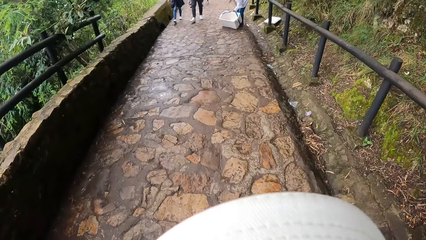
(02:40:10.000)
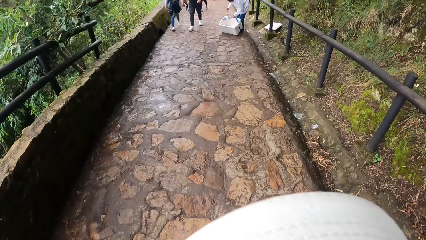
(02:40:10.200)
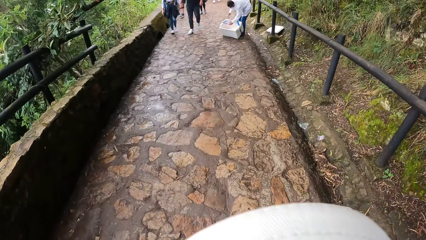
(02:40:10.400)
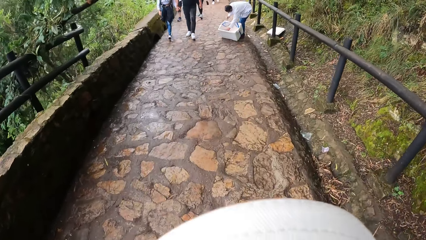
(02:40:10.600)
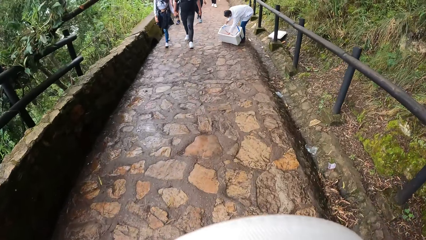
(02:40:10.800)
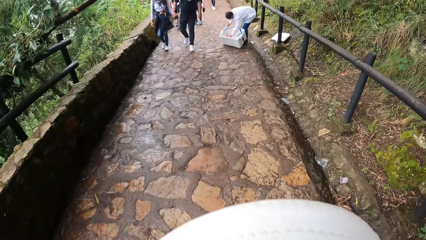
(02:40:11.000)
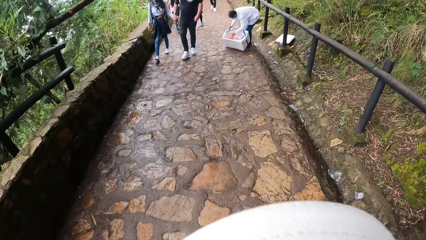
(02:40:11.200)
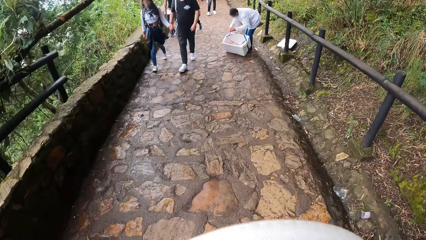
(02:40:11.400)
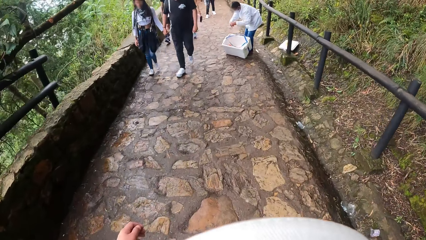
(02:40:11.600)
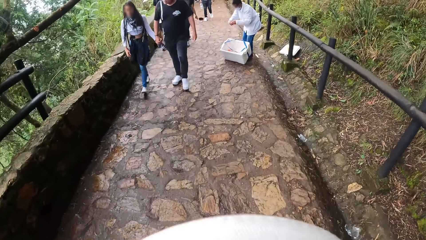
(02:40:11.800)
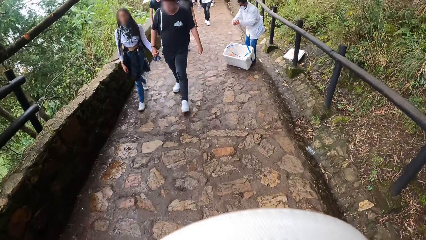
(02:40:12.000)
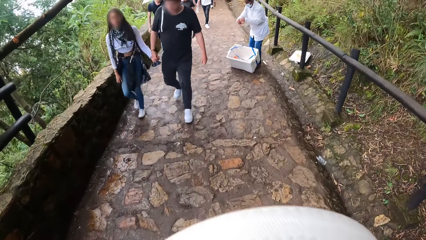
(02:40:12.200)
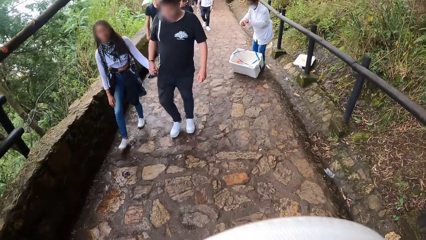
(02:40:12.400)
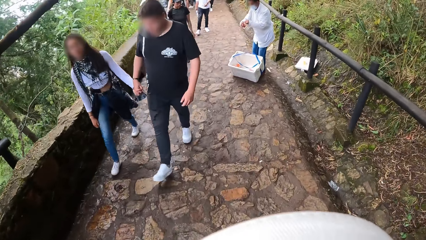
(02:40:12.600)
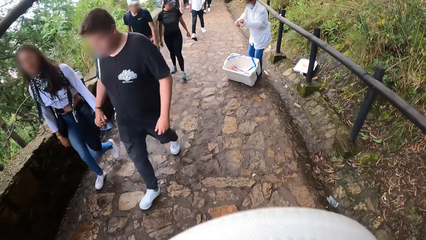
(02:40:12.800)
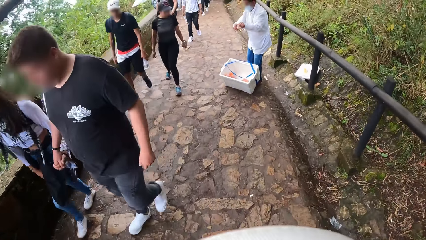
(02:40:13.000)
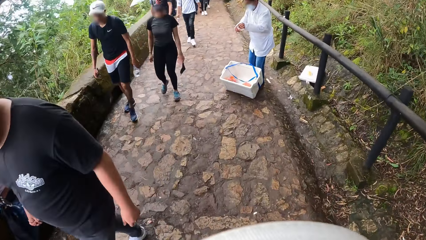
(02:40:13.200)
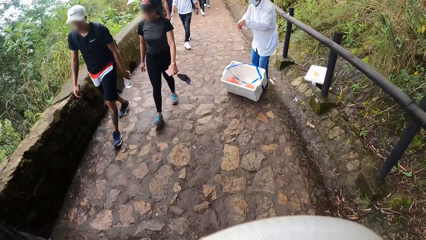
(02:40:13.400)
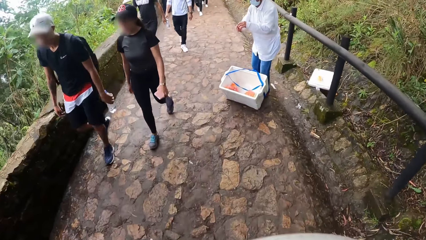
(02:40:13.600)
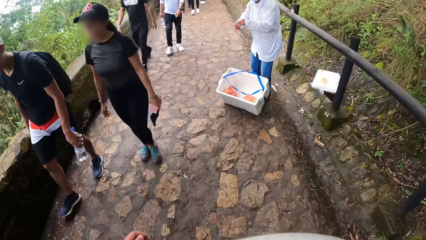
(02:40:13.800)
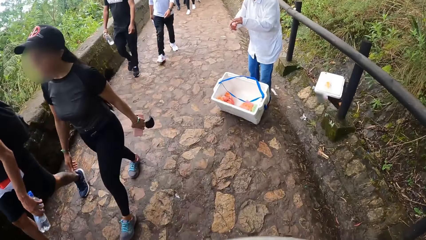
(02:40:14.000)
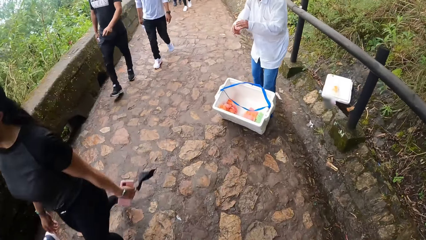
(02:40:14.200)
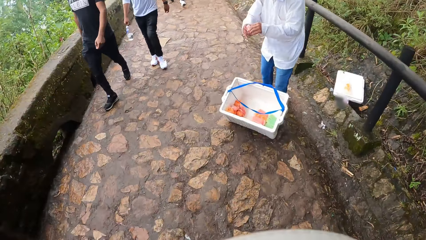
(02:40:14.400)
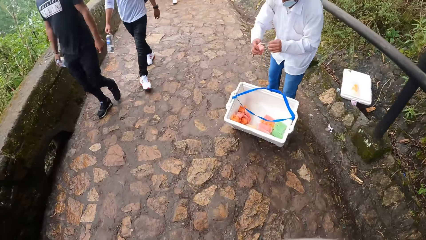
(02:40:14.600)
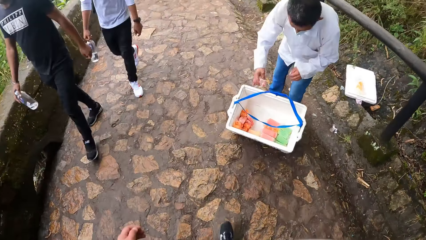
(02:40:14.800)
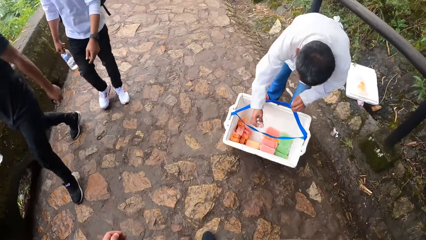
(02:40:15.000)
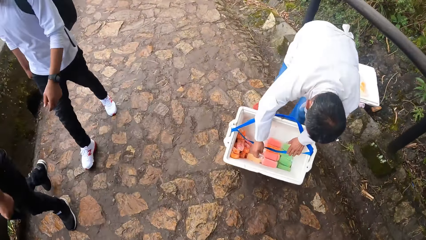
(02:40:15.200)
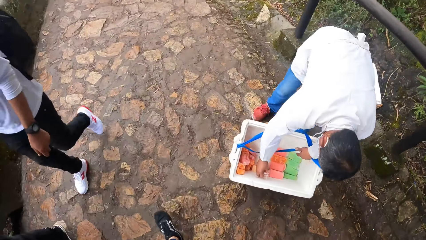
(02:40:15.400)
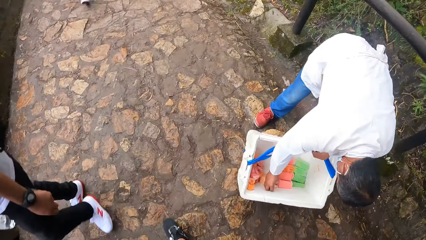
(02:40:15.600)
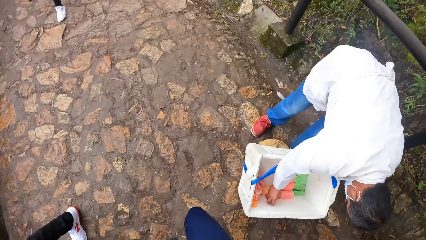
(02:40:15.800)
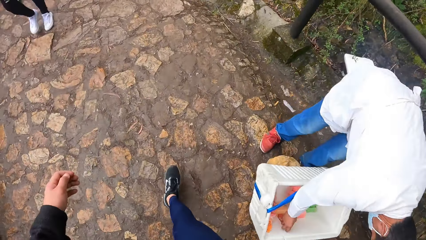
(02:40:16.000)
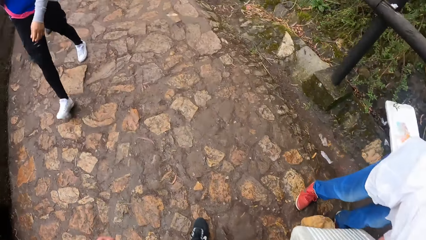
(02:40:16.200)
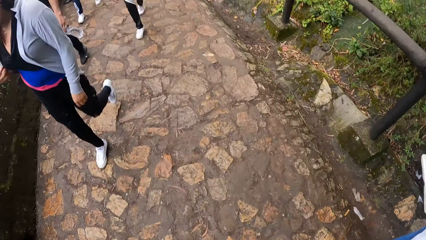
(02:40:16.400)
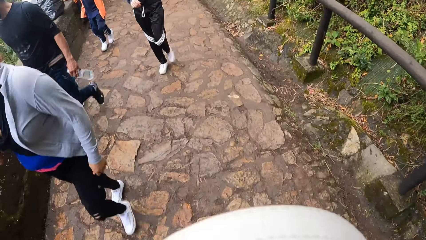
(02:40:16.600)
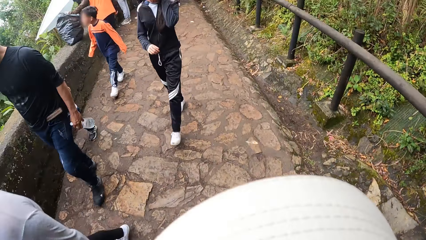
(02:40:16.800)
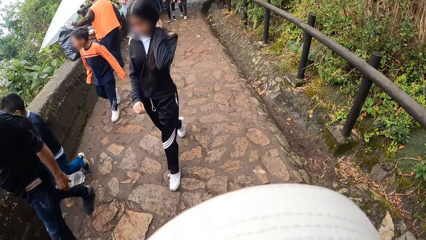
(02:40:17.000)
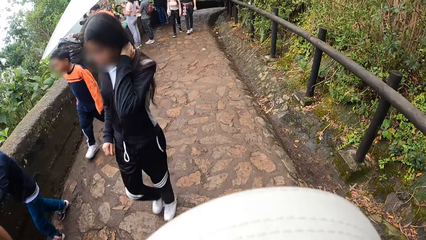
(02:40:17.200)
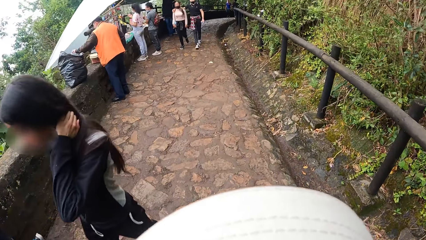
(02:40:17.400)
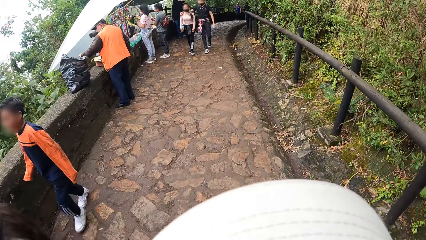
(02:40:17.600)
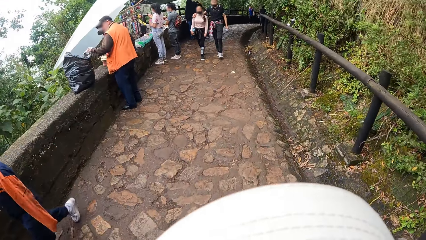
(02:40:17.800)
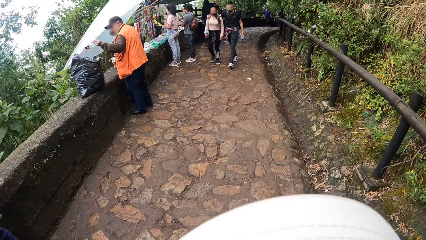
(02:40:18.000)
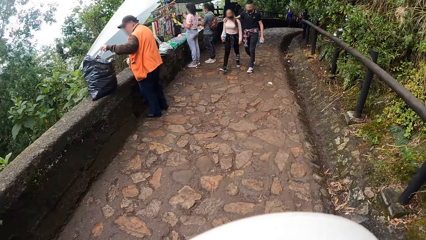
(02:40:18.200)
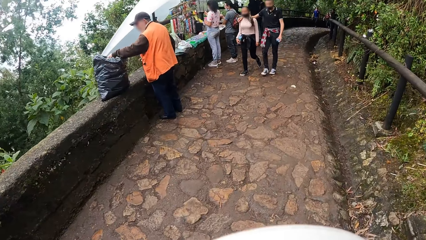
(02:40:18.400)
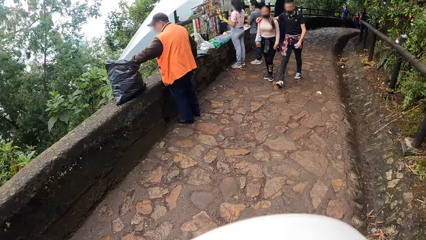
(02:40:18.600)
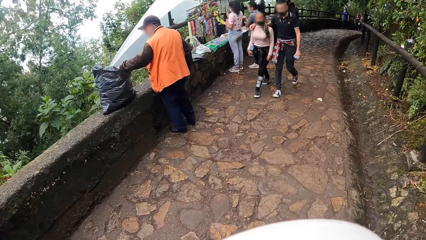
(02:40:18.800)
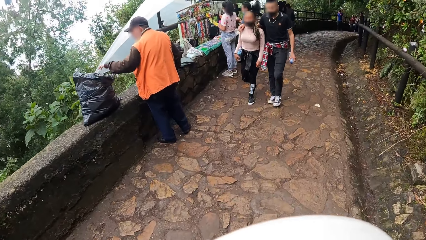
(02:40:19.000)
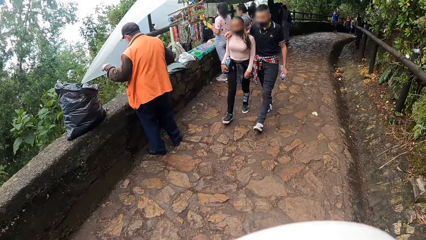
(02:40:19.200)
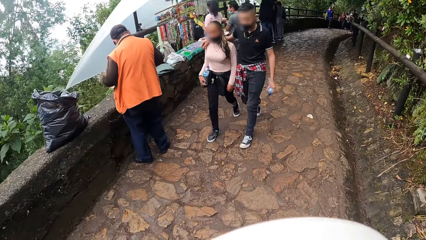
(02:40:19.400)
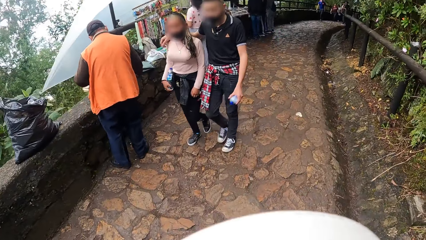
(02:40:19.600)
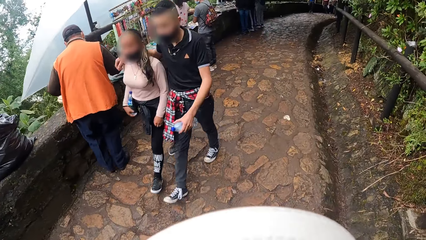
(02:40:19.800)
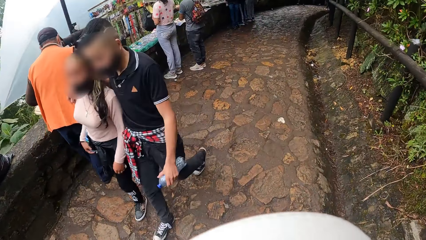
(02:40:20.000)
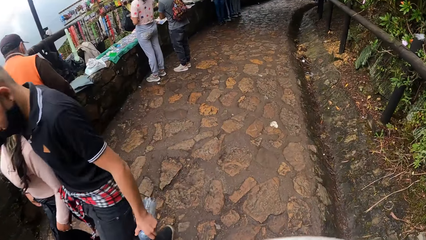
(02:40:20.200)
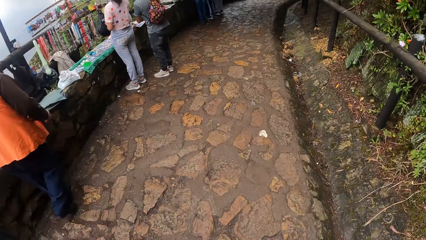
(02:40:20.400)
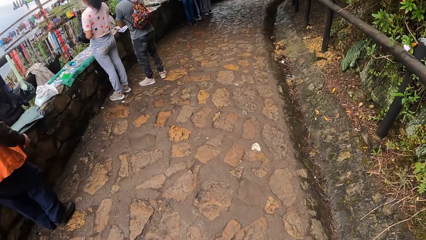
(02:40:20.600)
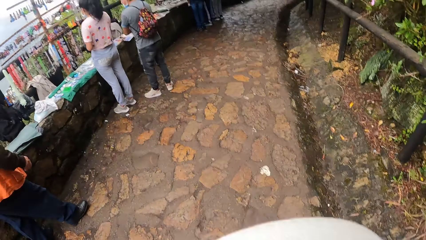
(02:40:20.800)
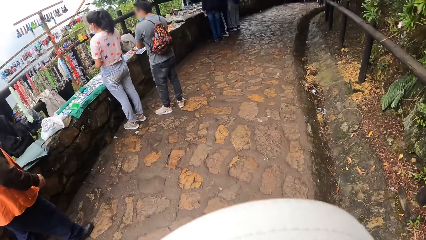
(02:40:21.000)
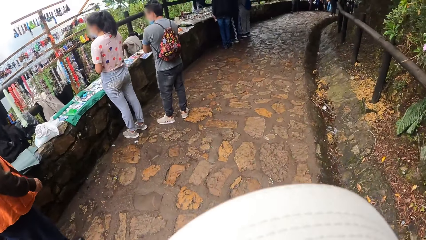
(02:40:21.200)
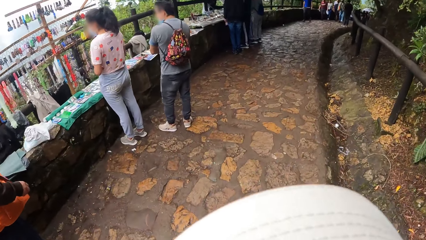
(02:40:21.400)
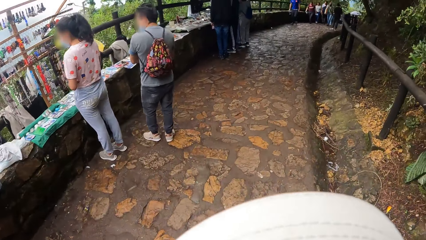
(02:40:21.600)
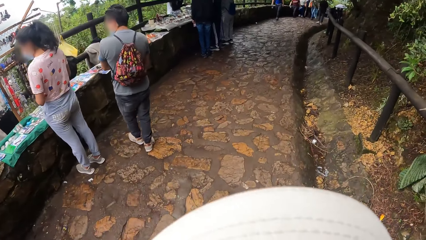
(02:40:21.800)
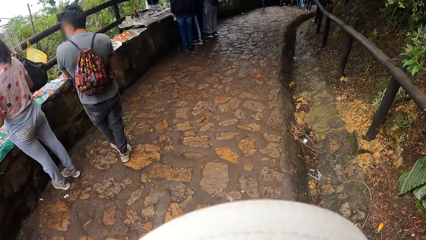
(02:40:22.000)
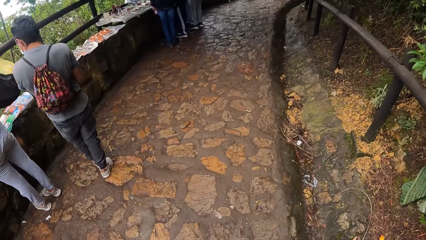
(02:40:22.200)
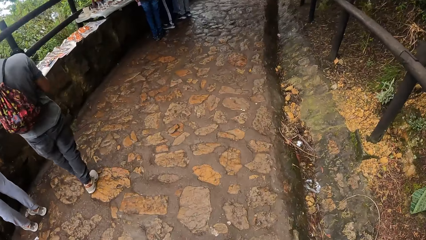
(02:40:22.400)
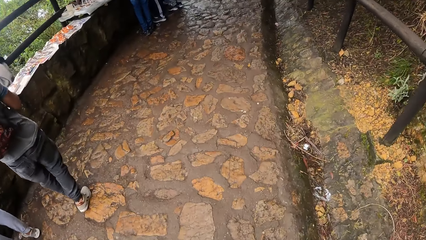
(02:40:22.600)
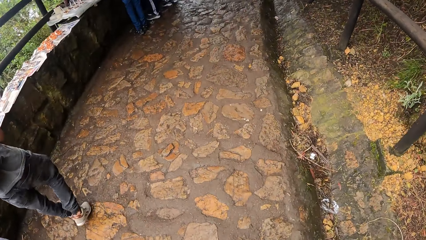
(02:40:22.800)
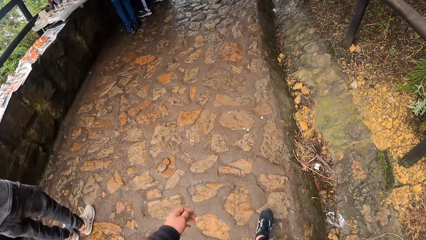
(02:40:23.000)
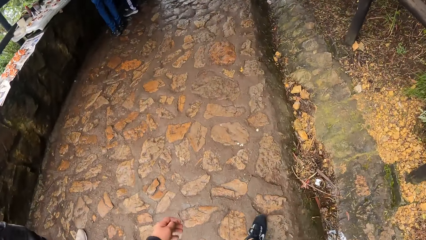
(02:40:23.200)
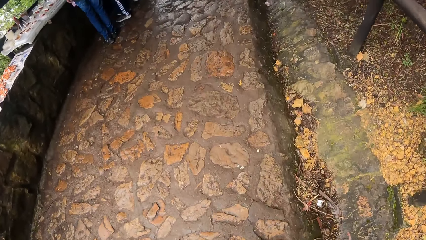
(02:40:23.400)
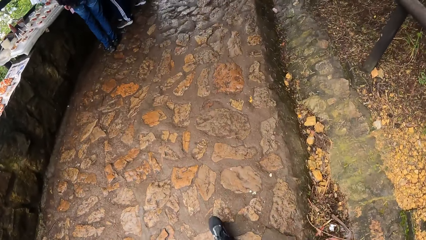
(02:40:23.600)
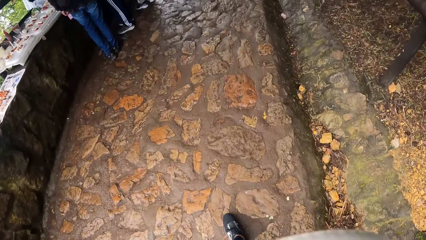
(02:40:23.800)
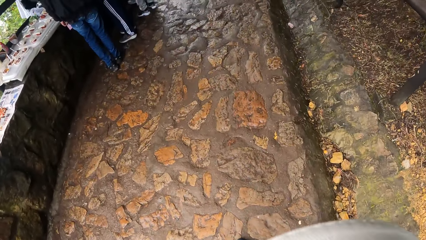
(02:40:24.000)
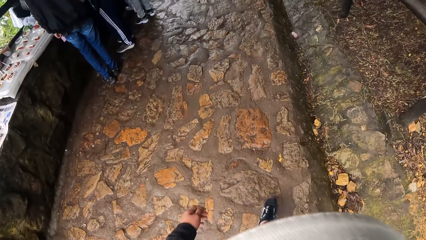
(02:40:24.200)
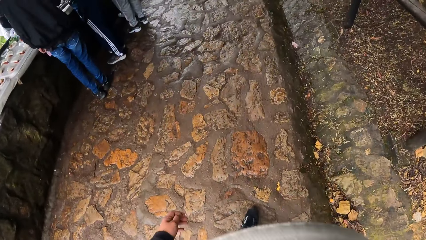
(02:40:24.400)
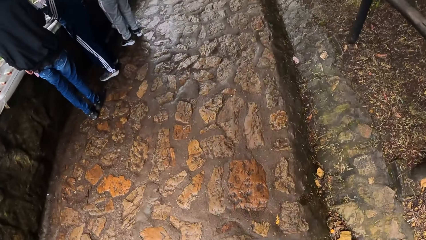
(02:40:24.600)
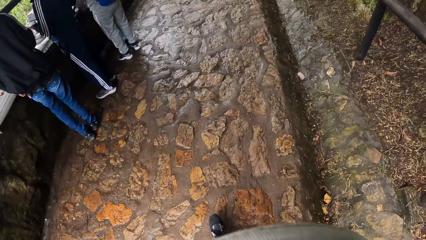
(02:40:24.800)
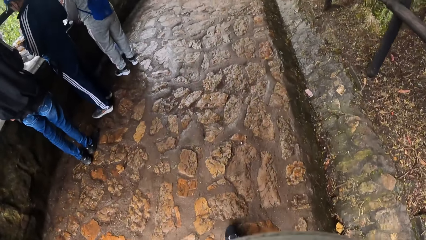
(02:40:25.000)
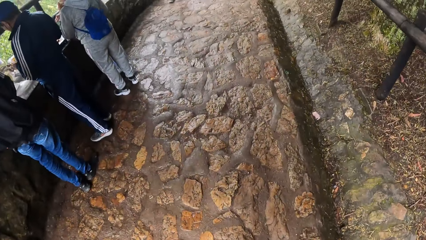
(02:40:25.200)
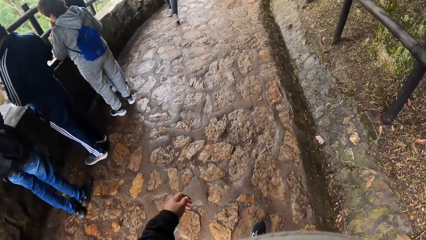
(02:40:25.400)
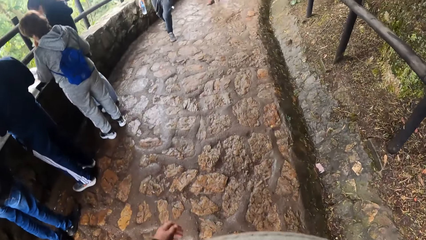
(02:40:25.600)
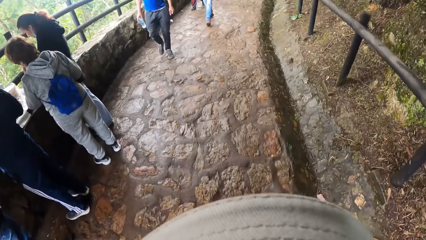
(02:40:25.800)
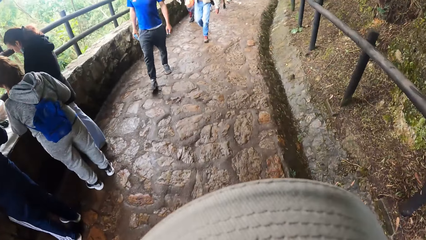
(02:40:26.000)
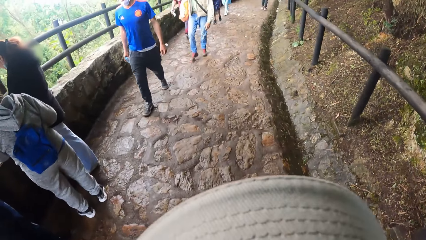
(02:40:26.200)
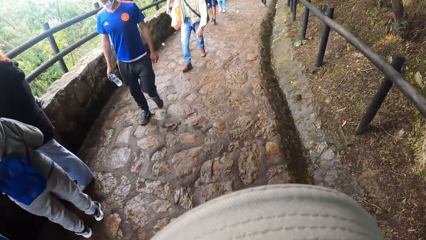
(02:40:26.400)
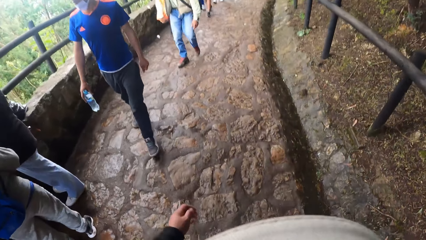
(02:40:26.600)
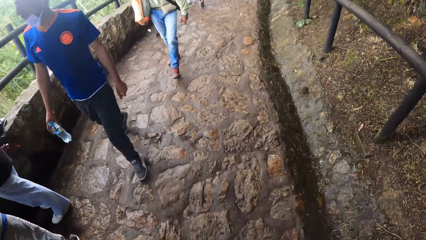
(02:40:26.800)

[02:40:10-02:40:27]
The camera wearer swings the left hand and walks. They swing the left hand and walk. They swing the left hand and walk. They swing the left hand and walk. They swing the left hand and walk. They swing the left hand and walk. They swing the left hand and walk.
